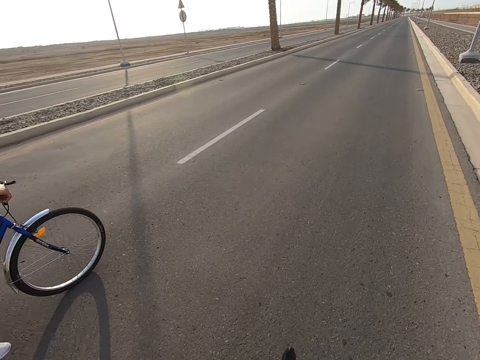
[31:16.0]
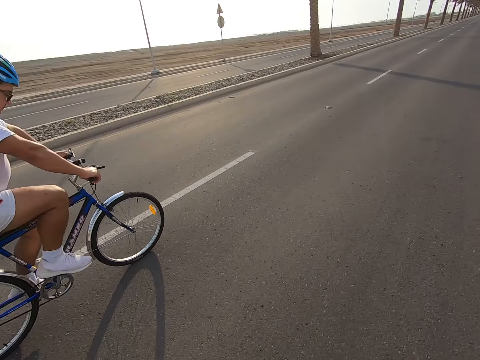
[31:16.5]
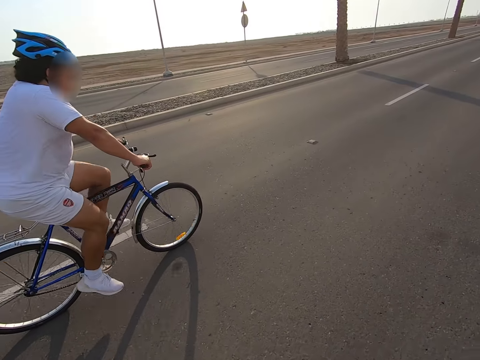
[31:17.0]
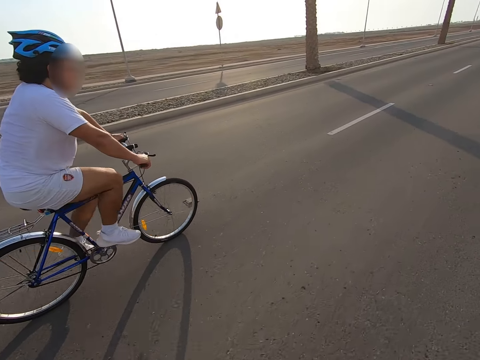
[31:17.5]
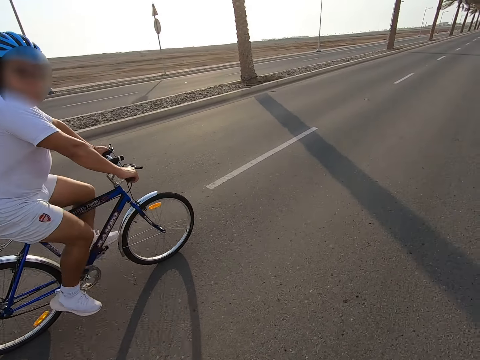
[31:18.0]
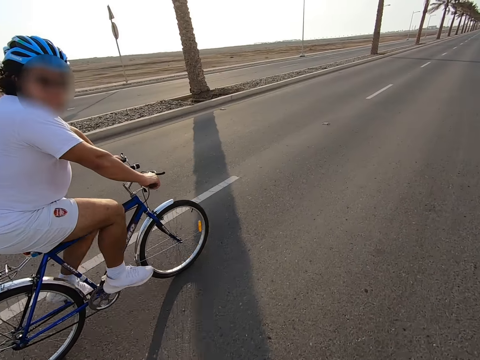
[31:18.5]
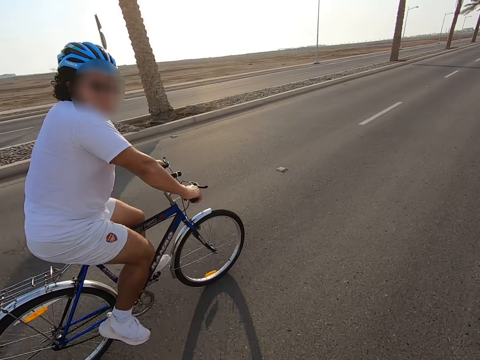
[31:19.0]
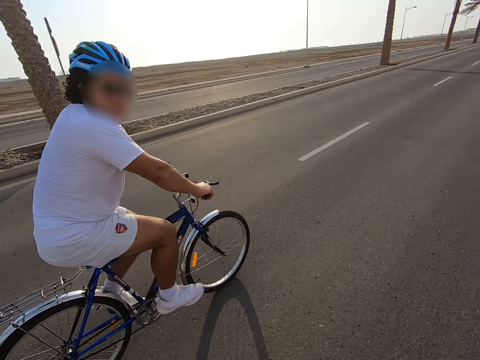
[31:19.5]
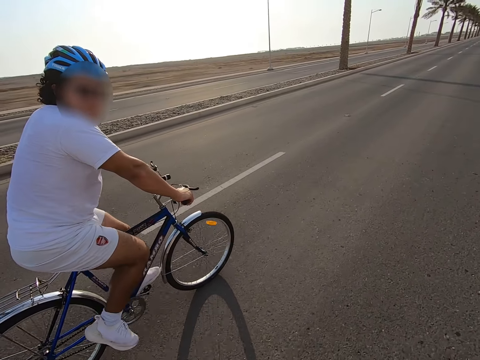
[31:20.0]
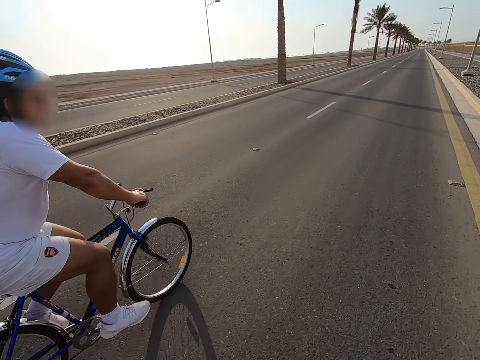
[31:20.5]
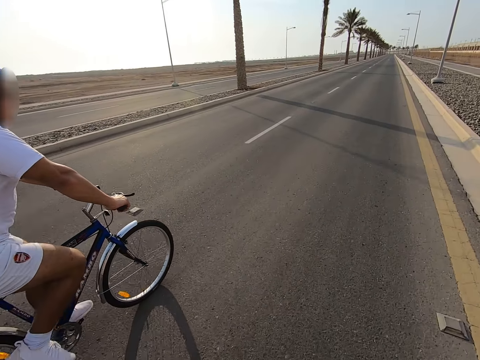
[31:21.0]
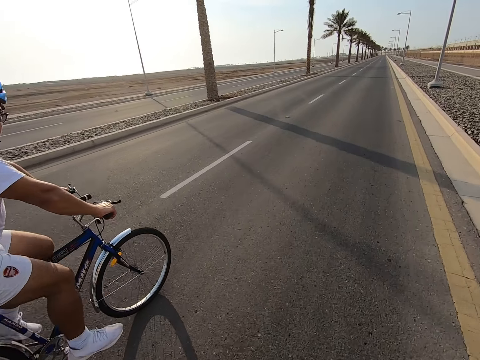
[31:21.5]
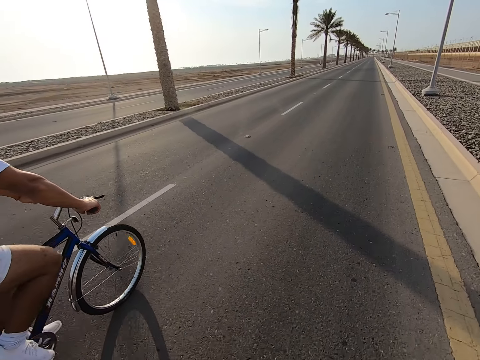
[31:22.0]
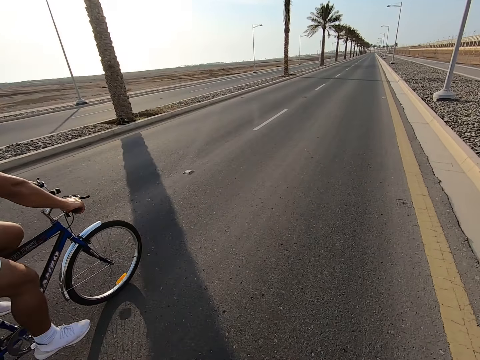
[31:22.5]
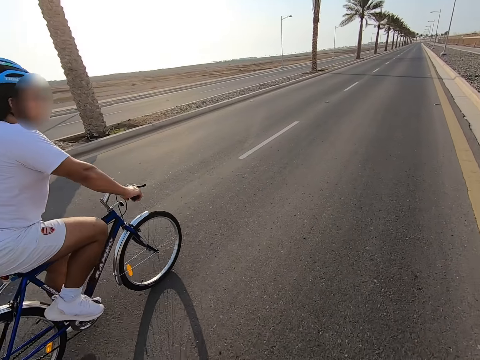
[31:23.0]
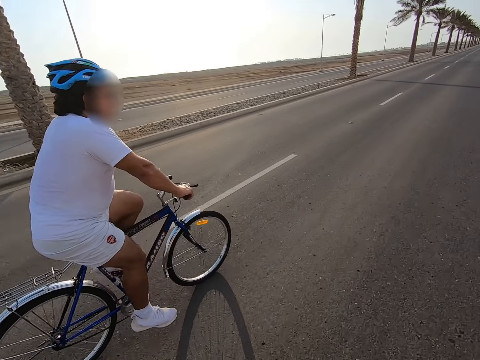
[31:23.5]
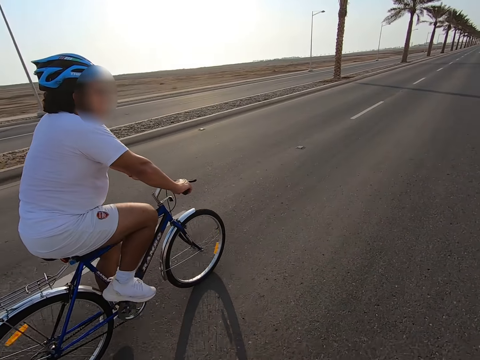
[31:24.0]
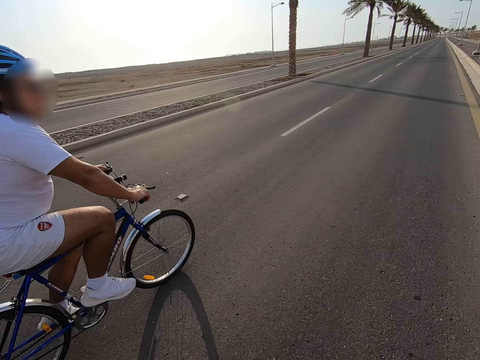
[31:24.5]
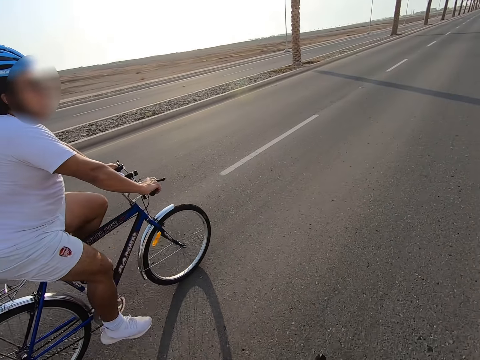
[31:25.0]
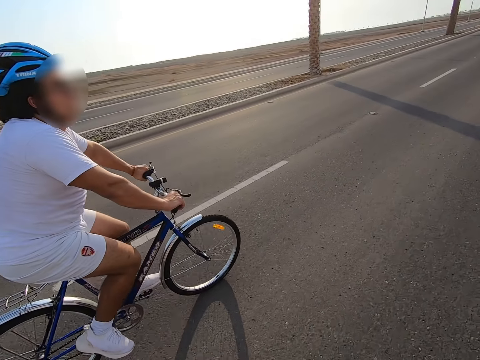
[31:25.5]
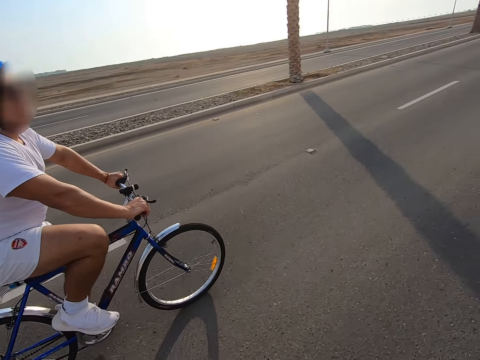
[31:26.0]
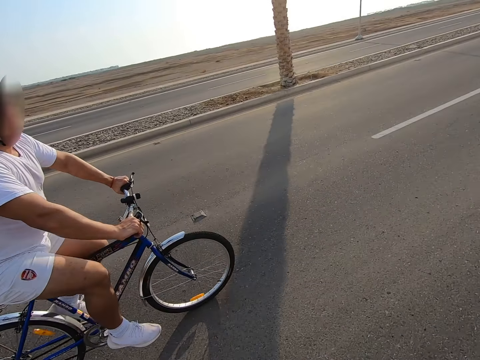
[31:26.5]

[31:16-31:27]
A man cycles on the road.

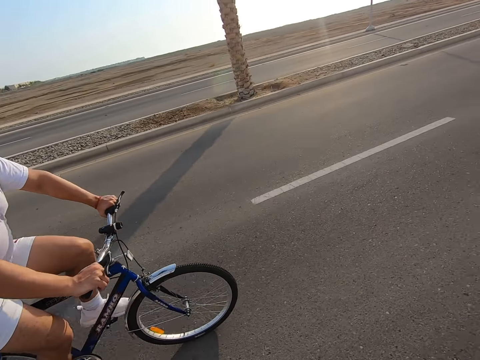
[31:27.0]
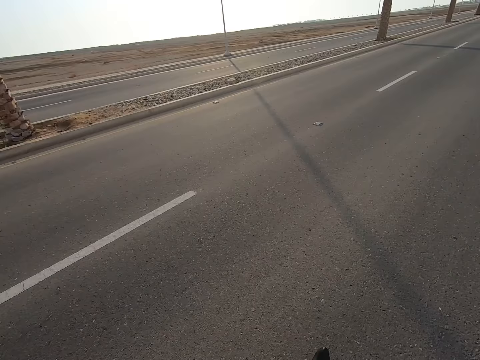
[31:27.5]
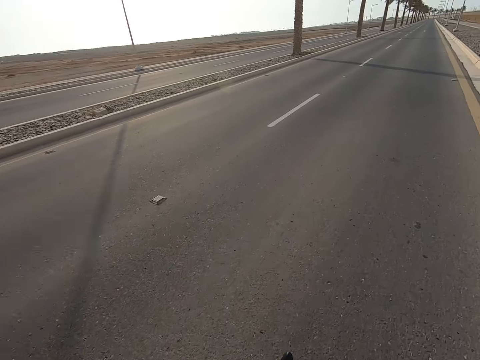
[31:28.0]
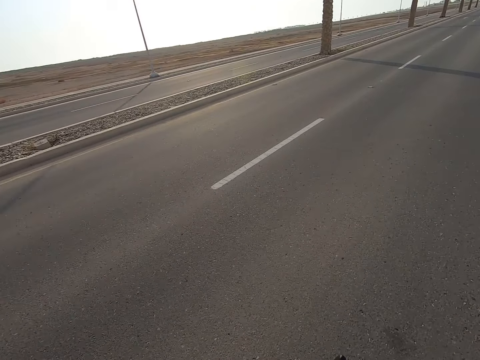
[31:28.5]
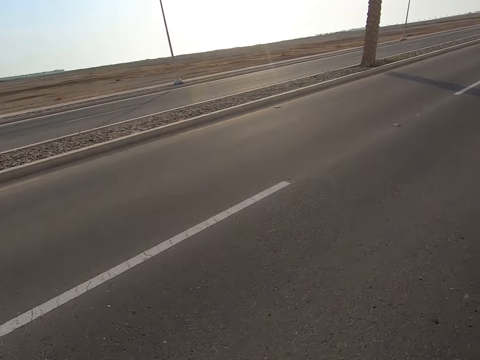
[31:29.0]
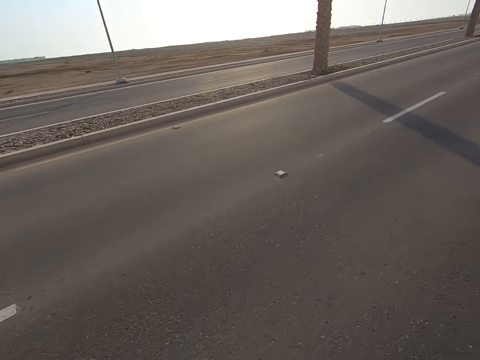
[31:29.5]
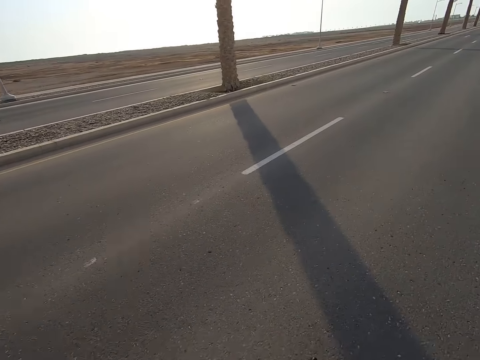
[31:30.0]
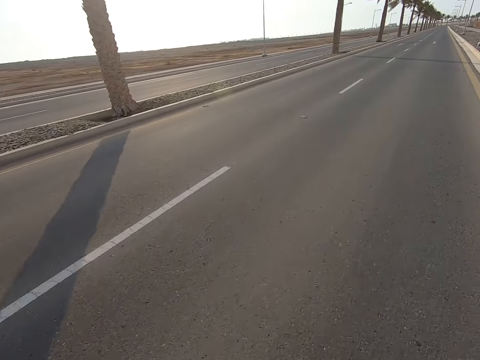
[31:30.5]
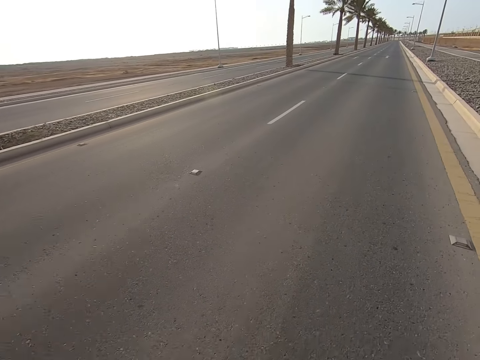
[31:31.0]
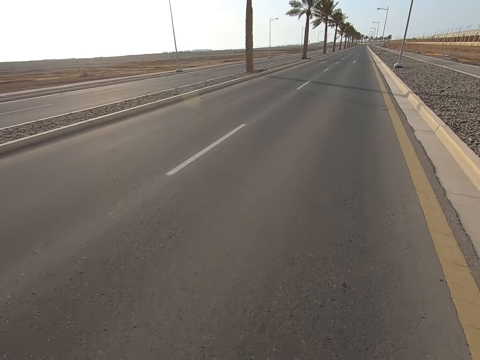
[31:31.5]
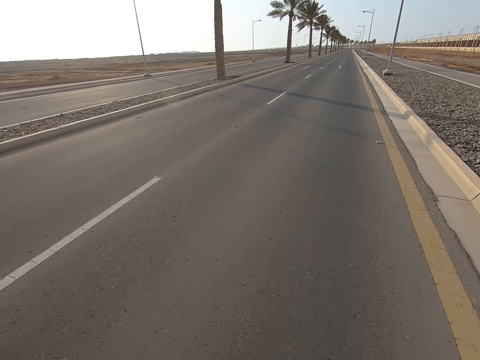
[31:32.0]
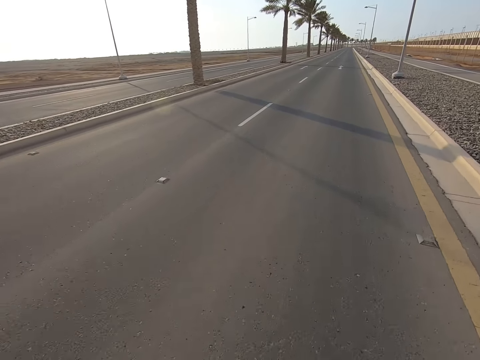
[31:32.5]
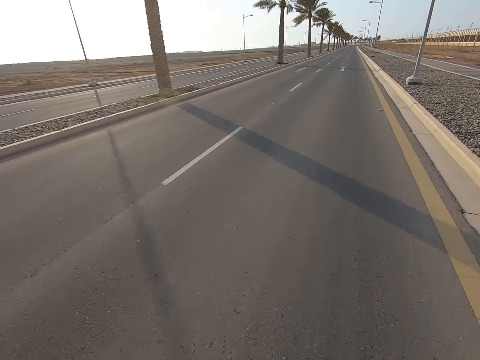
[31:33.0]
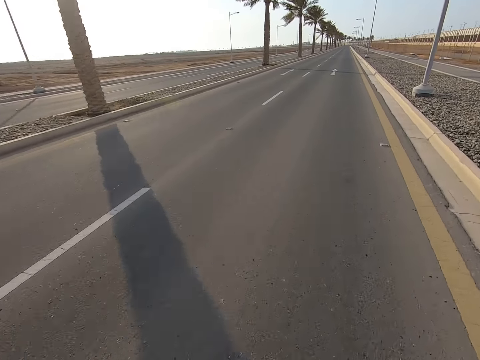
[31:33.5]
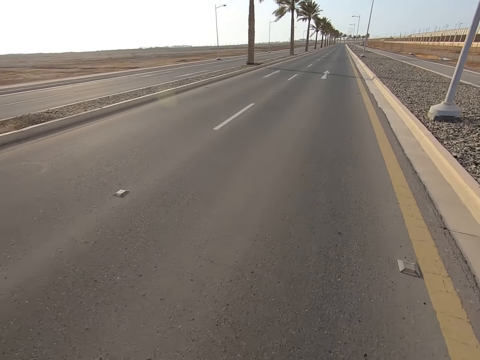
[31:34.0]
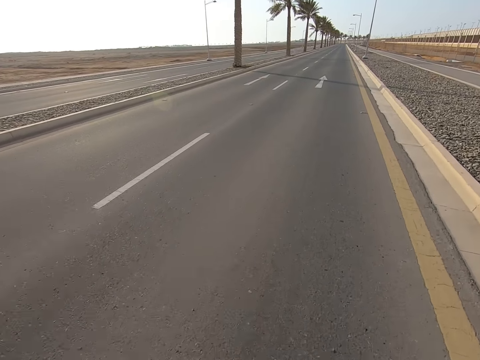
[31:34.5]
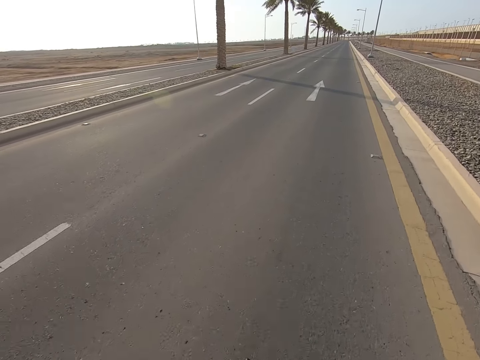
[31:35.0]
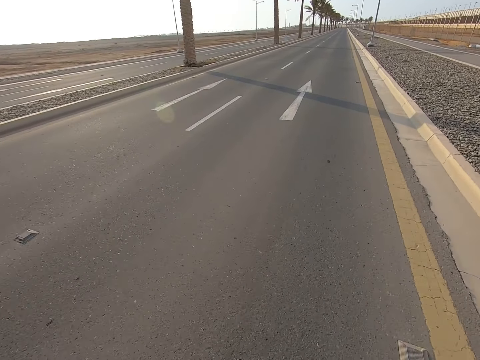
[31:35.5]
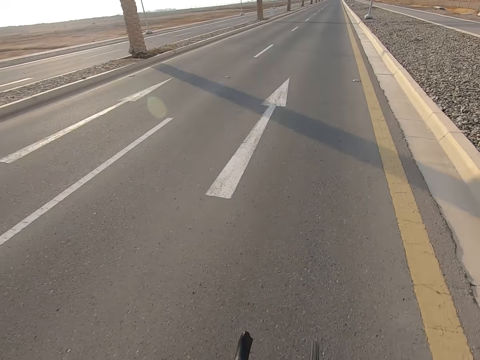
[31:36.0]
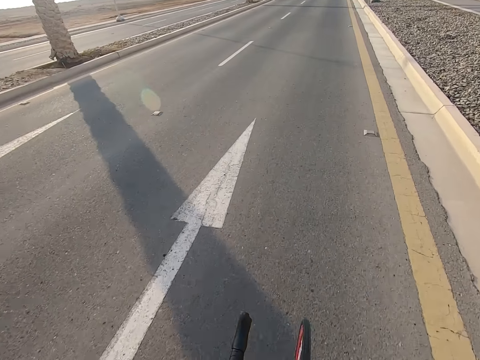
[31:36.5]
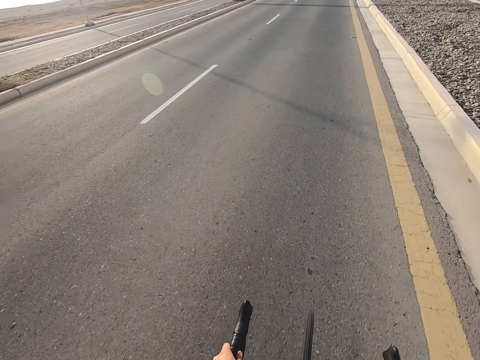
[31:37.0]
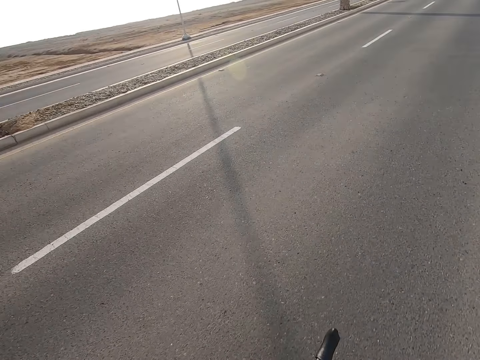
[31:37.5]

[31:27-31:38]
The camera wearer cycles on the road.

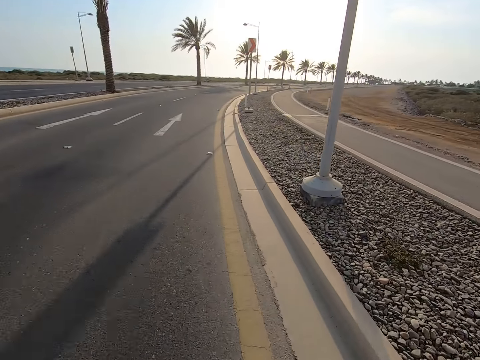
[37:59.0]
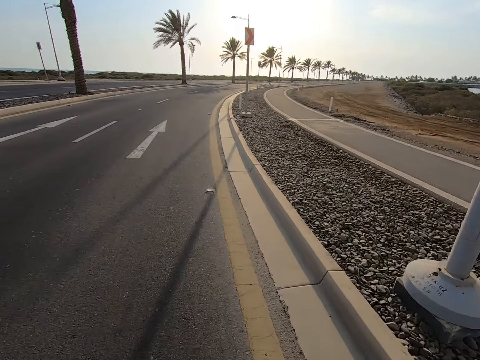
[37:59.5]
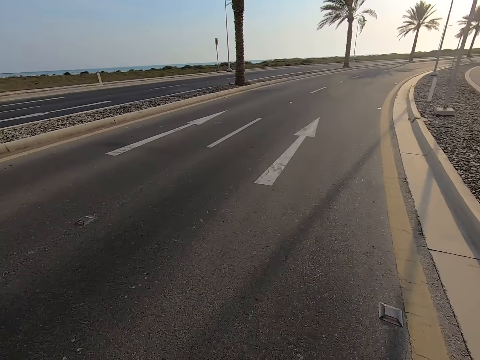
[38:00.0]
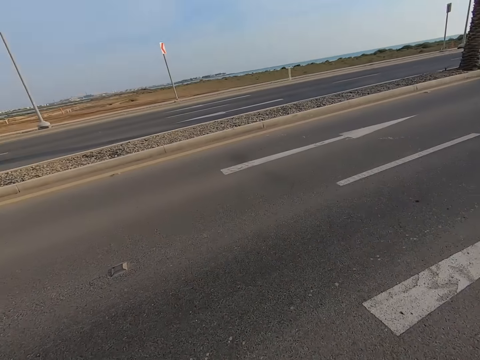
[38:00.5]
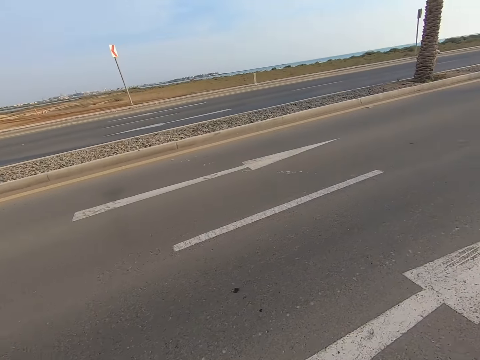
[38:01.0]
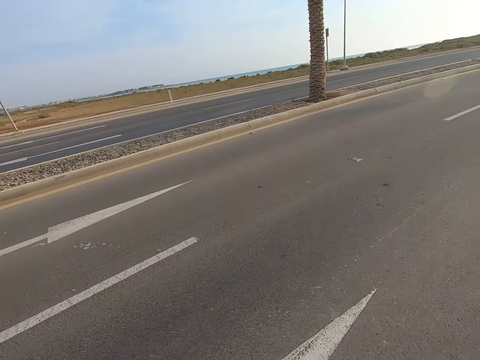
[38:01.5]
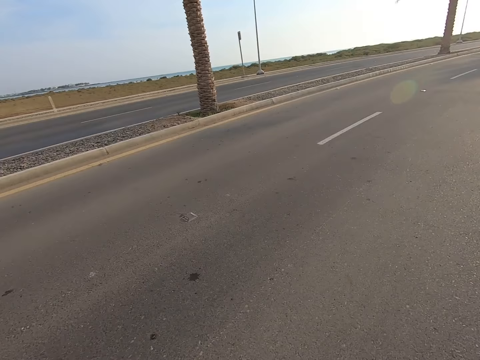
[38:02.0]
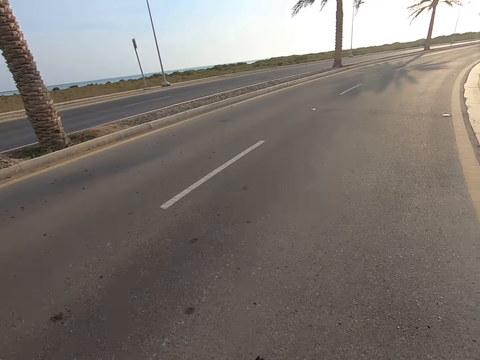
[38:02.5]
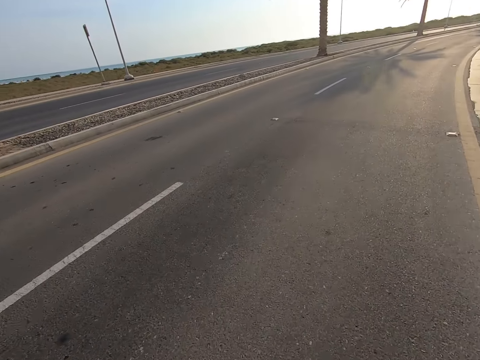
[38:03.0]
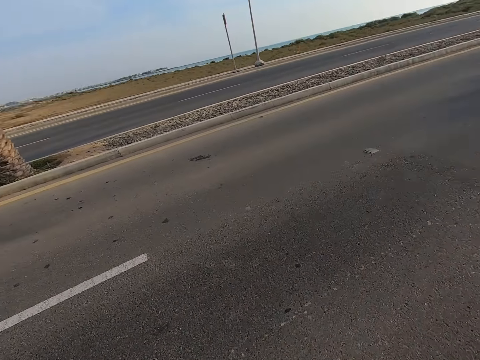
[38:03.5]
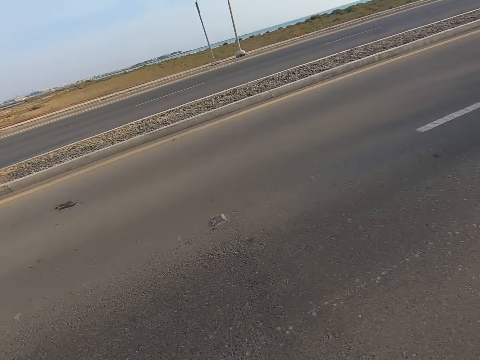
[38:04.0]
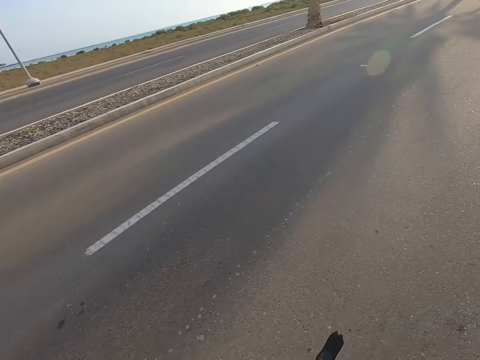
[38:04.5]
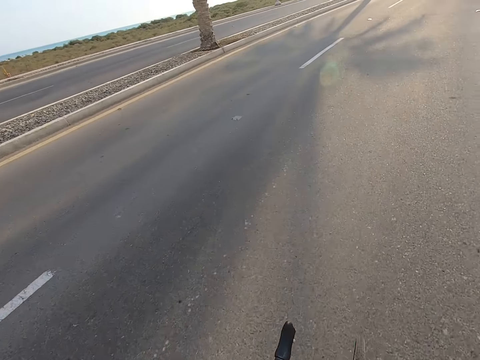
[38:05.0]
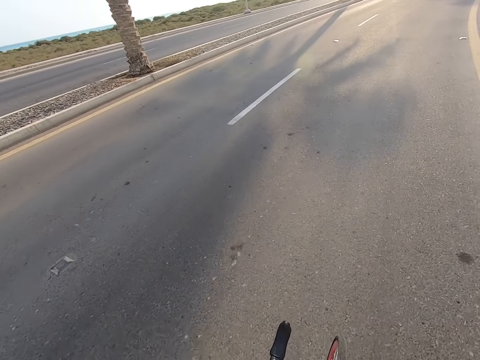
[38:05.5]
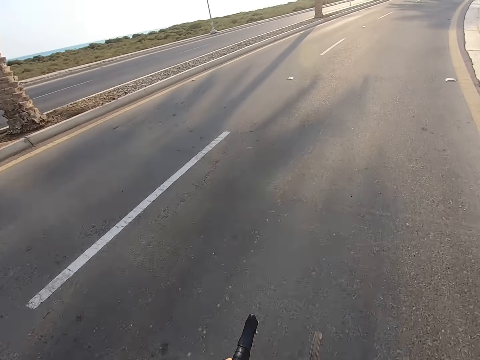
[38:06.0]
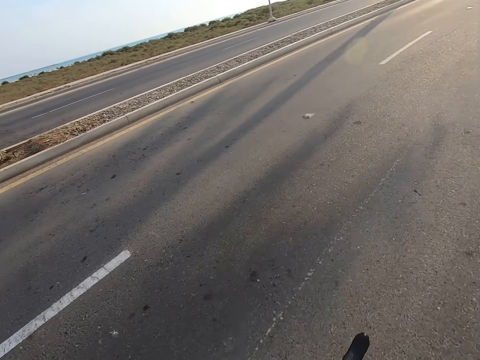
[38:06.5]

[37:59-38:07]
The camera wearer looks around the road.
